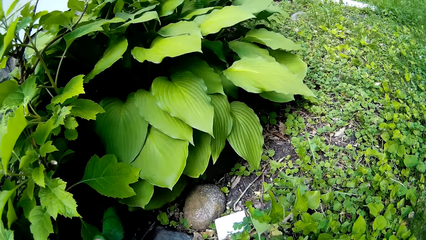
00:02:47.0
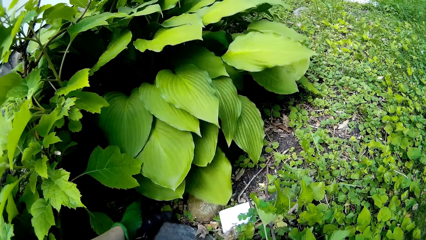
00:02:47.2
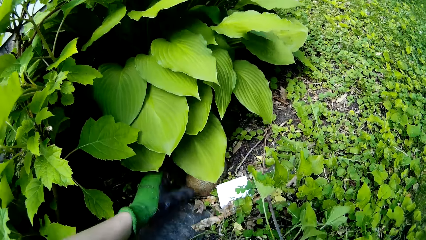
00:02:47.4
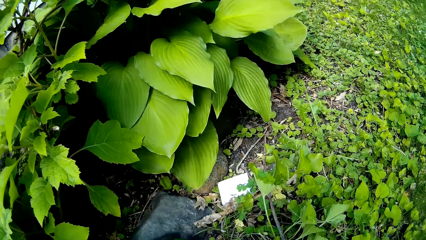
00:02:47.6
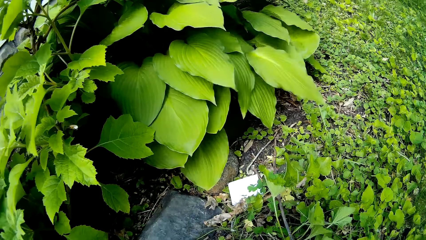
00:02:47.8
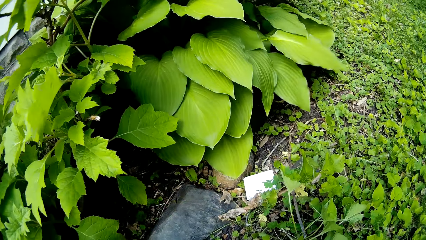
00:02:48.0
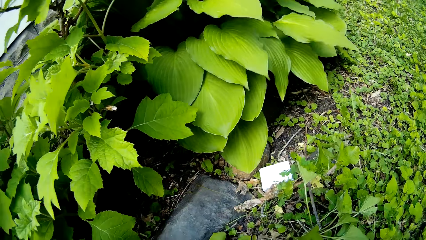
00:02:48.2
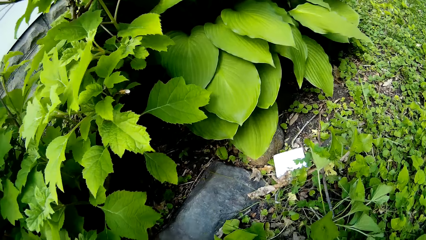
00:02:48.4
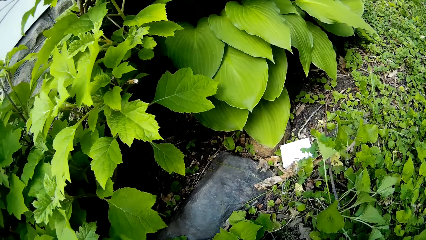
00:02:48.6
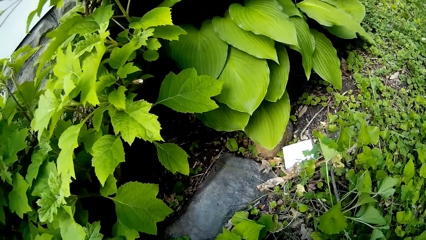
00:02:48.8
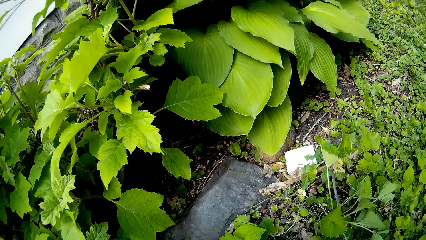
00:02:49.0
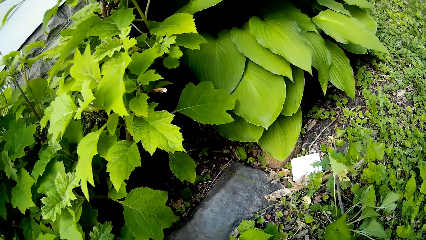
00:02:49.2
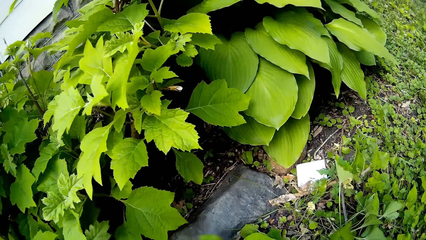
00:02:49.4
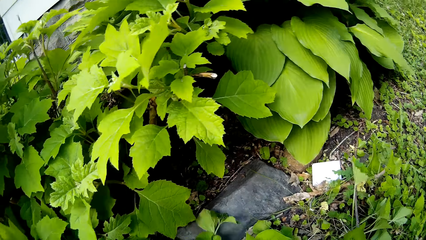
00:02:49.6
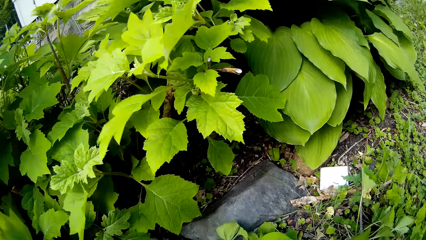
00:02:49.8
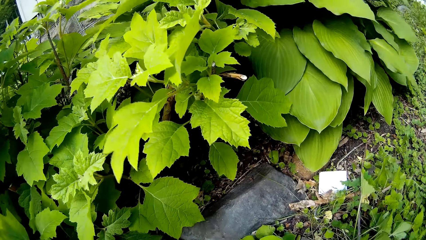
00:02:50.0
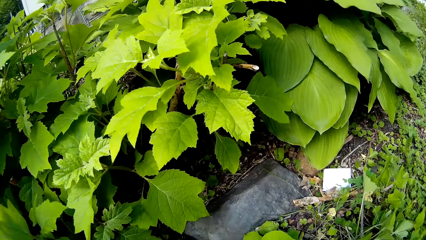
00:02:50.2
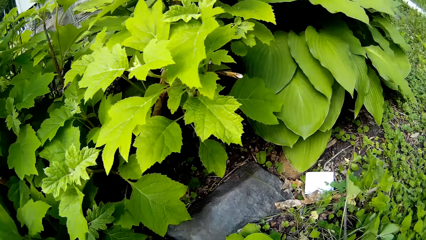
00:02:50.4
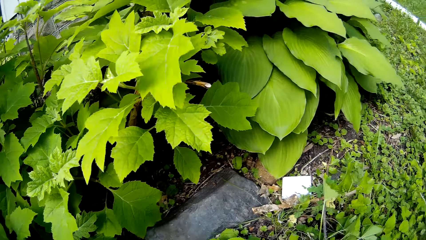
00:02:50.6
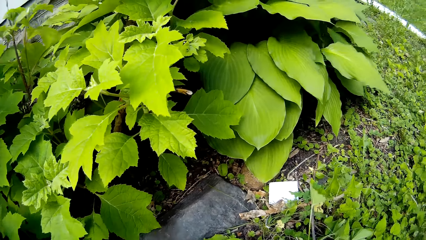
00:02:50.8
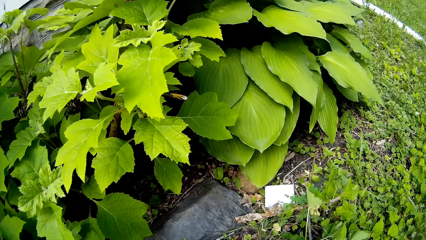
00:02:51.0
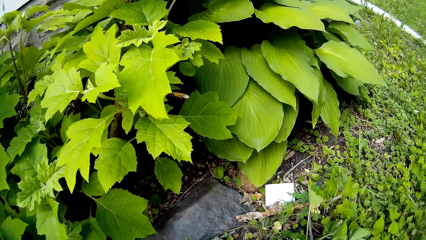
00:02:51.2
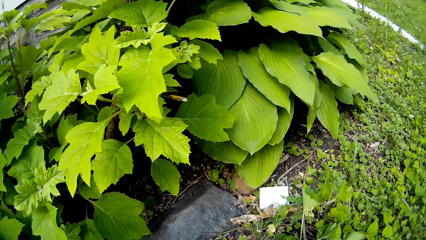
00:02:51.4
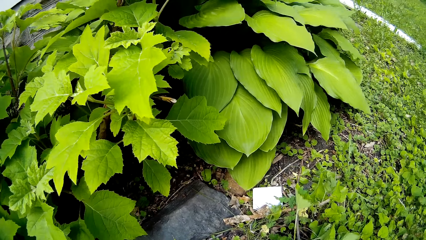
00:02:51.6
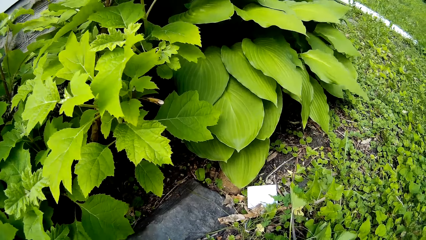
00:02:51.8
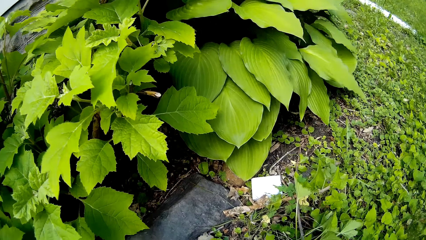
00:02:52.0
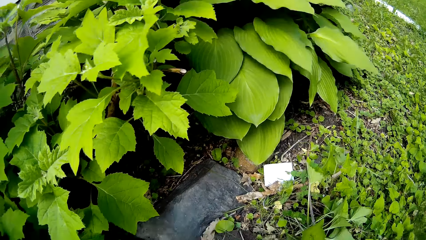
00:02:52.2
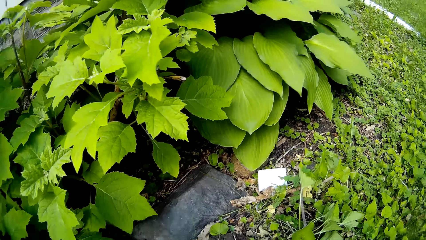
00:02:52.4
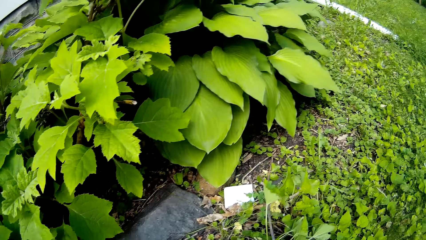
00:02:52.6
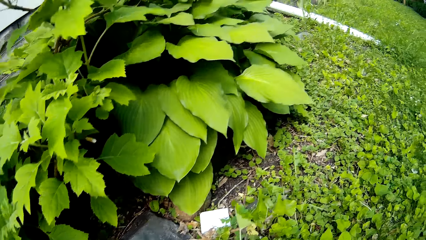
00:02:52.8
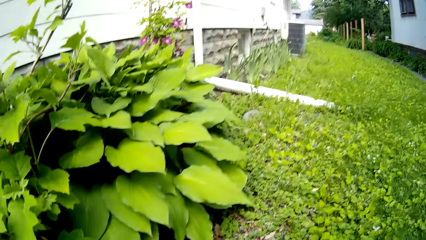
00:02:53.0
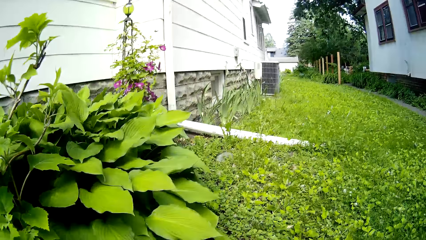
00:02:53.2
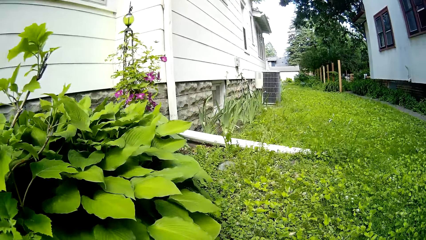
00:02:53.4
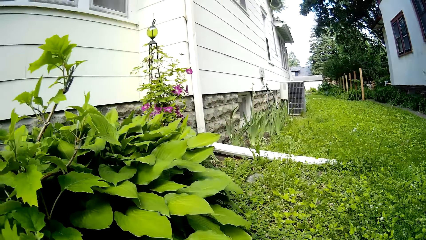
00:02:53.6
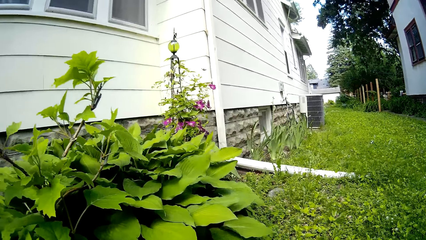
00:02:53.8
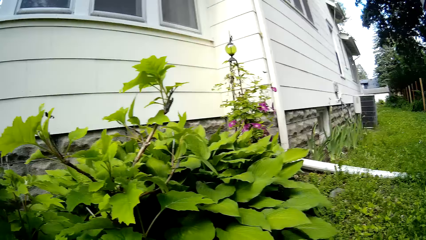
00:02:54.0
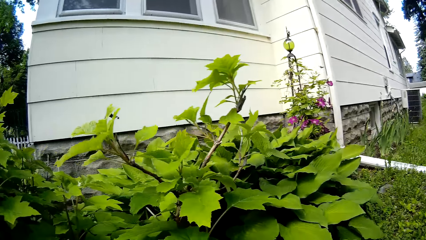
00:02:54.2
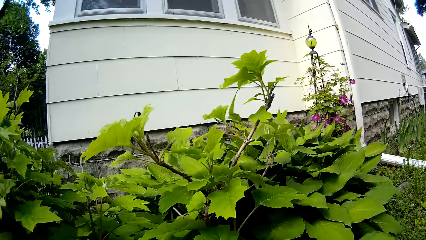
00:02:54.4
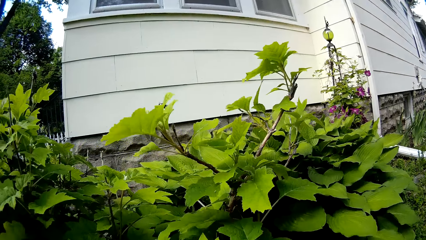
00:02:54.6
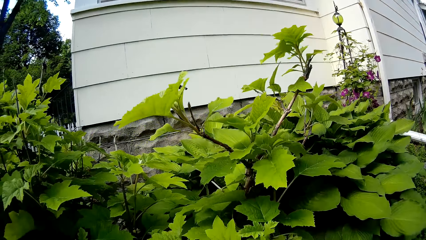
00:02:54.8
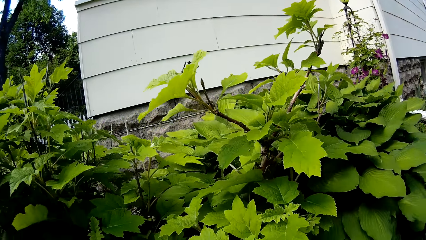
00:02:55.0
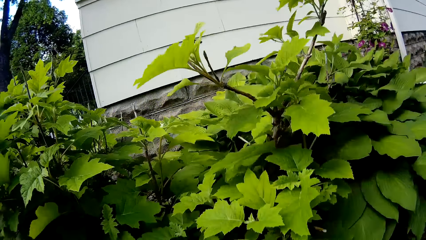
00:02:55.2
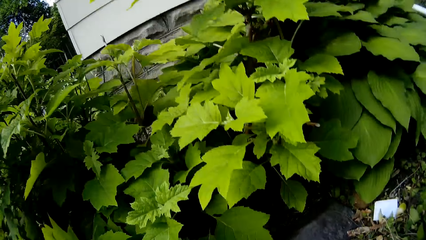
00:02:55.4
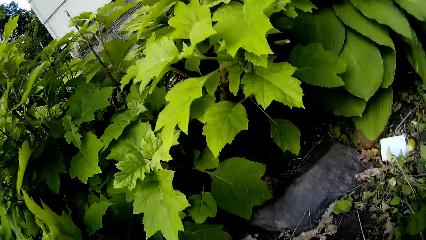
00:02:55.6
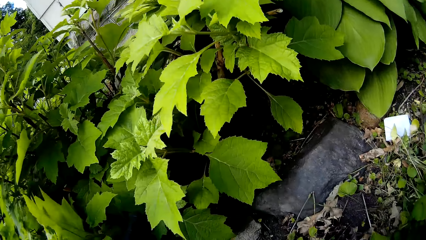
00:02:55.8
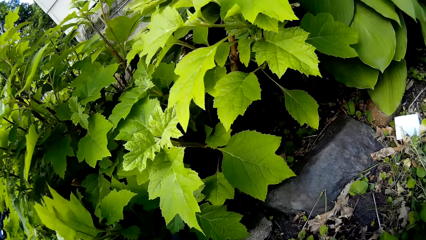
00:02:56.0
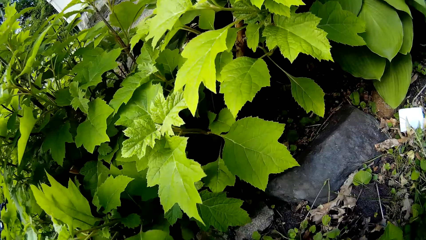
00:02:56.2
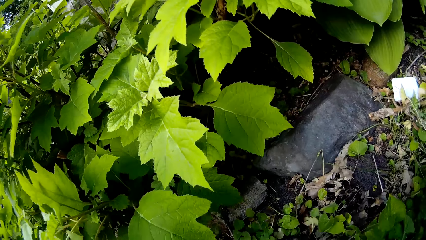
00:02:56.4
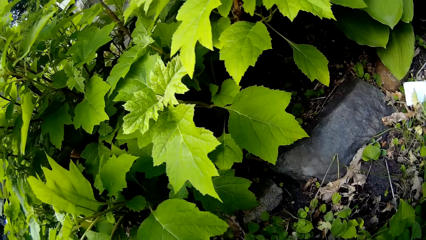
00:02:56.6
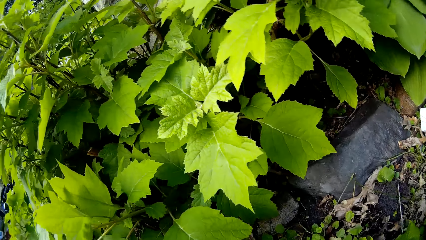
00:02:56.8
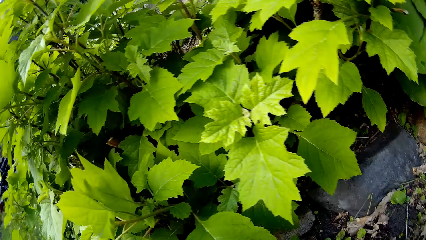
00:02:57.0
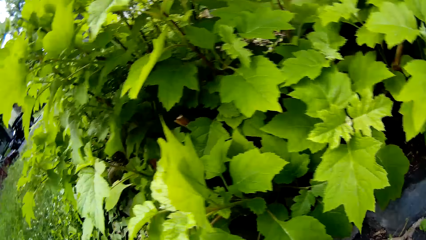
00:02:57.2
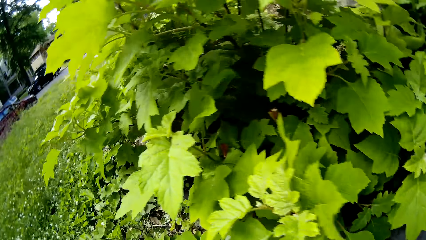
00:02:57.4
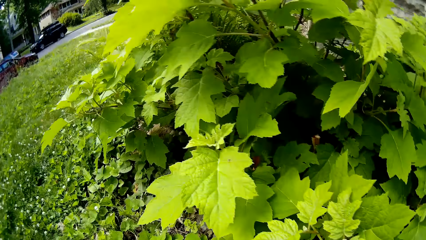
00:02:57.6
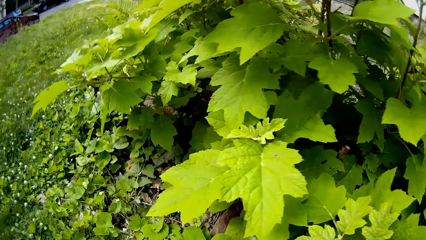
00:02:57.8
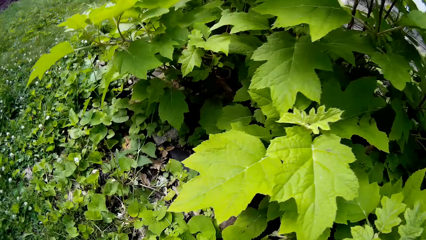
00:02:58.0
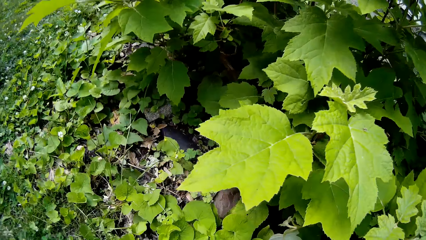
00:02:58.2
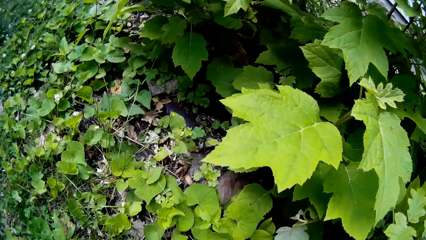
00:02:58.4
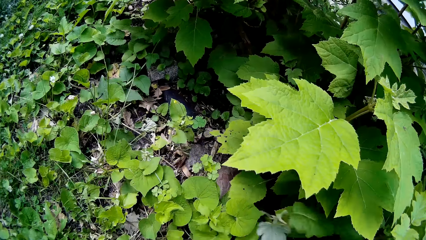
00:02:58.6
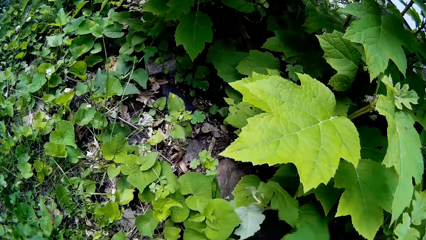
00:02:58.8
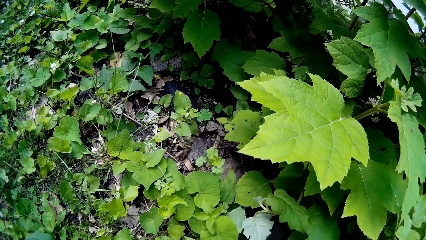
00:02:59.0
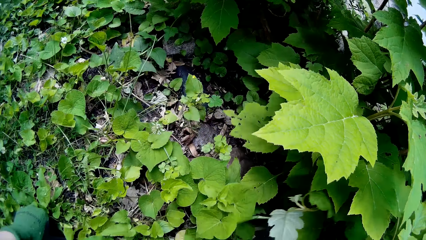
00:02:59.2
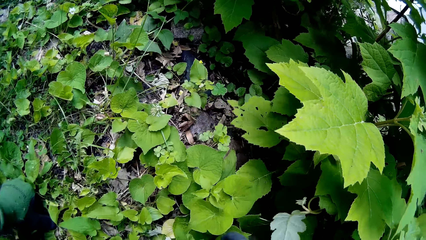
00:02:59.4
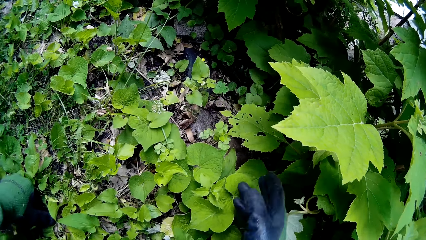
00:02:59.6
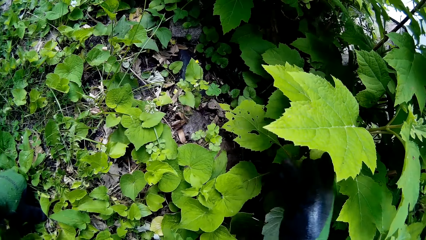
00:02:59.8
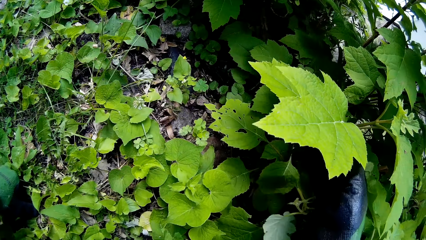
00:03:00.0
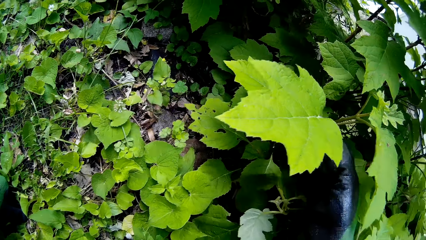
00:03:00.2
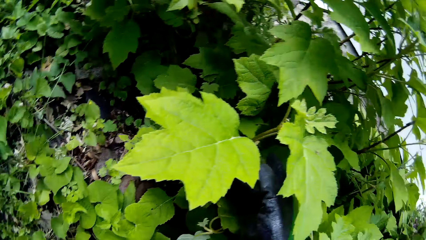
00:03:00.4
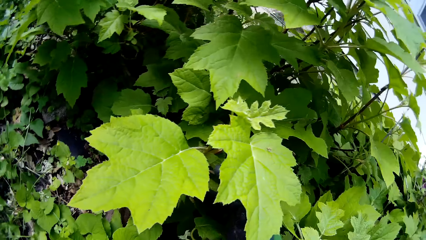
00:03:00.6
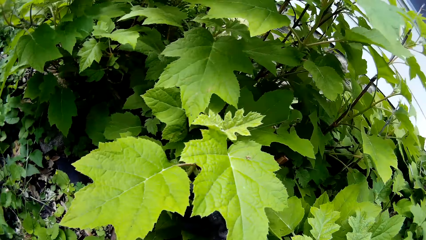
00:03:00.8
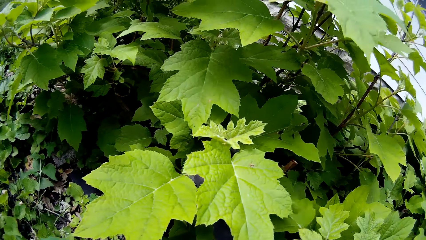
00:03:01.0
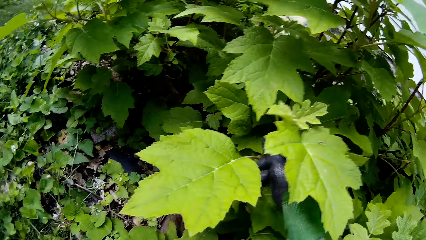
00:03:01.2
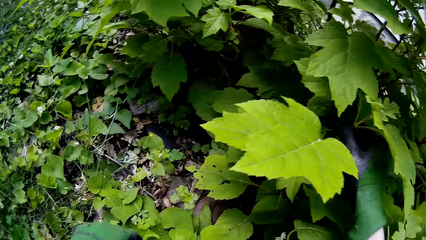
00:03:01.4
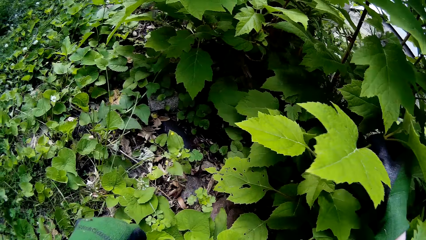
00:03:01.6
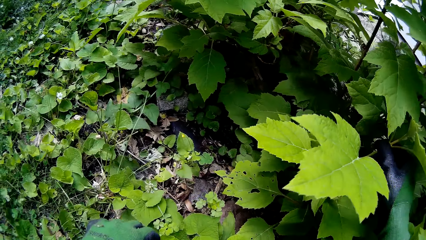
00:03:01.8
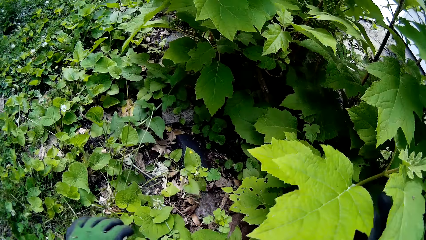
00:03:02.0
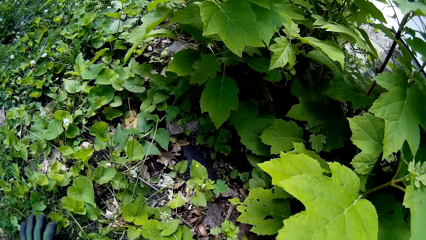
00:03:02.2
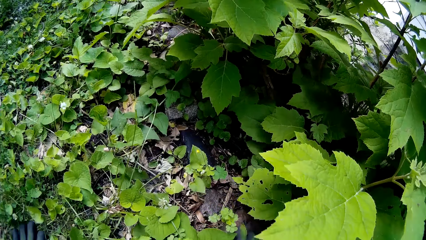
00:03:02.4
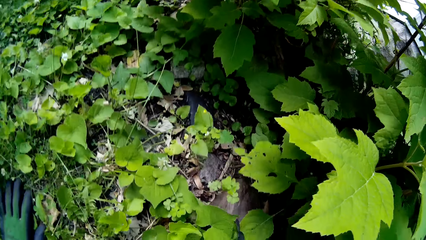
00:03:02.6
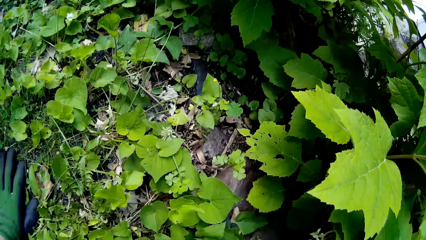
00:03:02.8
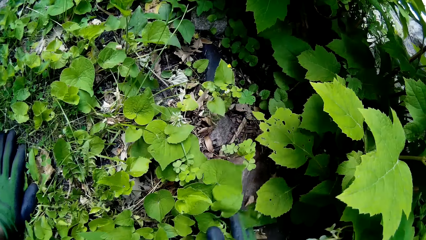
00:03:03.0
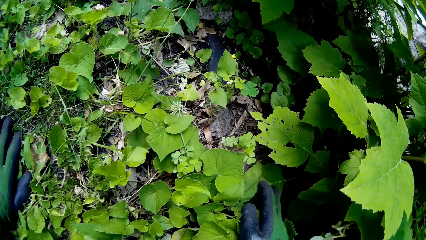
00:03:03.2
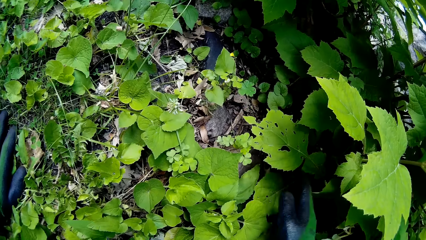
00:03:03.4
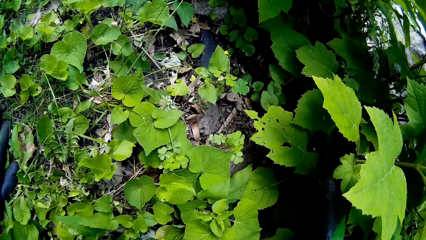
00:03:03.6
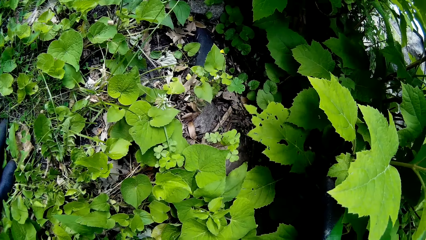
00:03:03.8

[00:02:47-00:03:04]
The camera wearer looks at the plant. She examines the leaves of the tree with her left hand.
